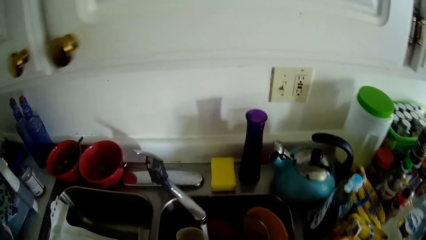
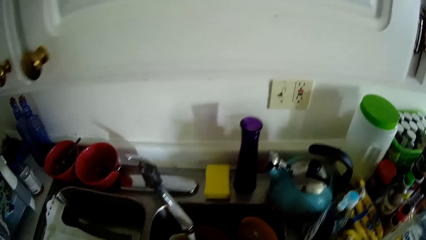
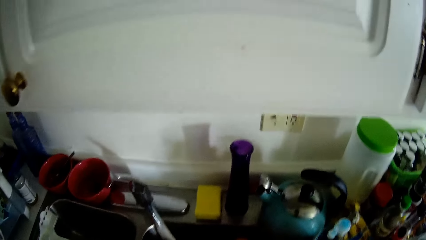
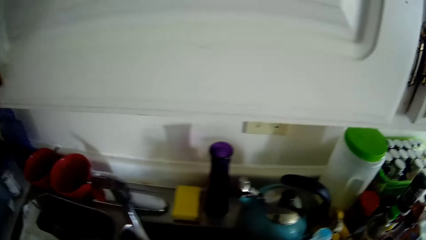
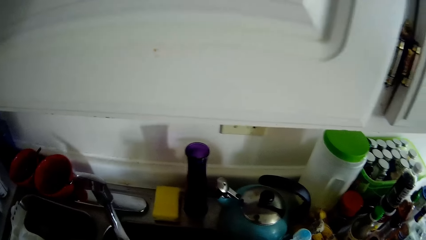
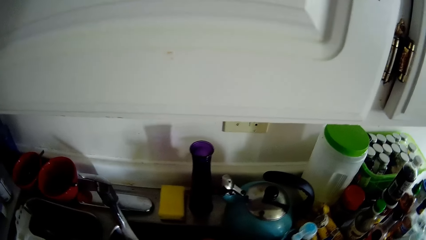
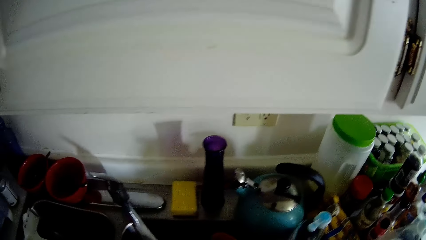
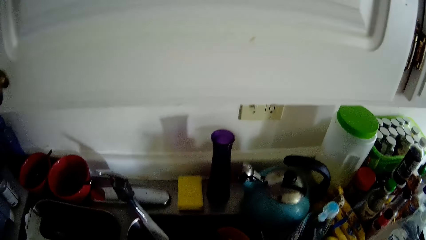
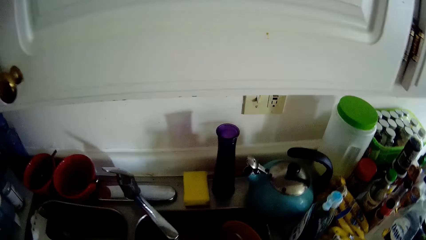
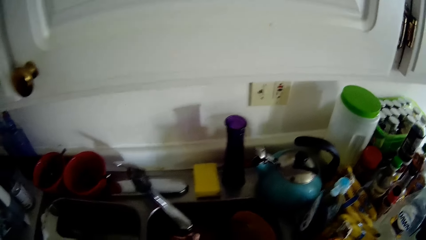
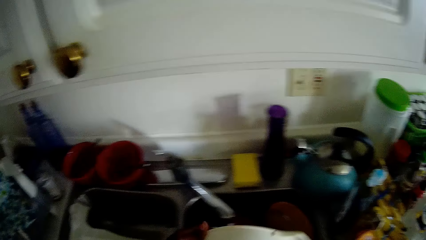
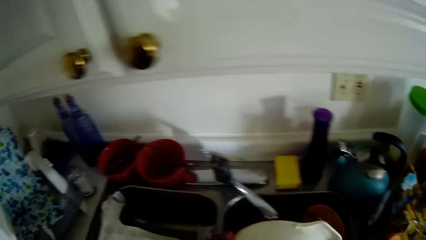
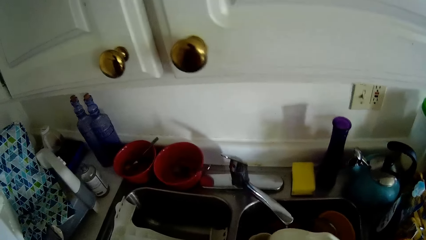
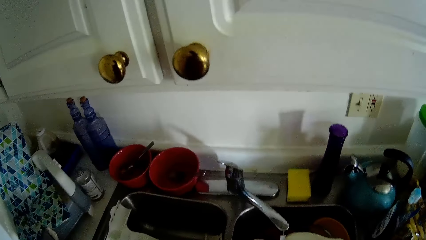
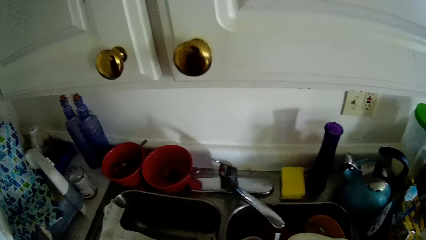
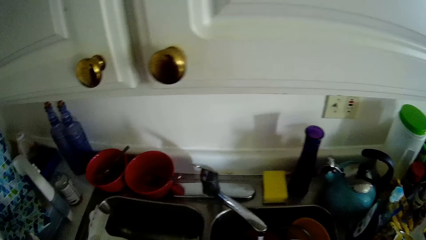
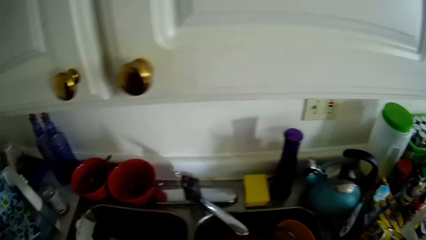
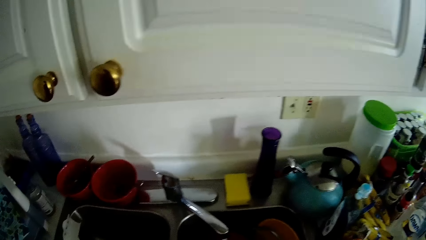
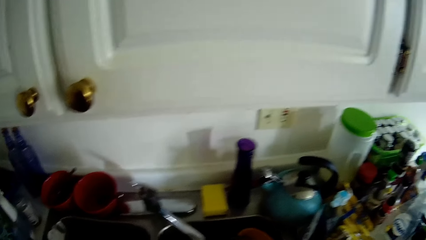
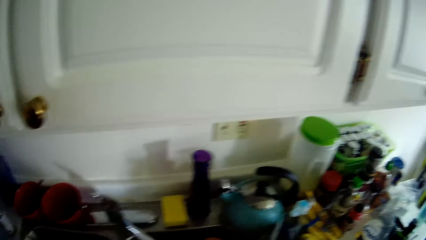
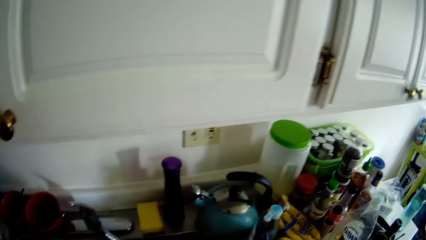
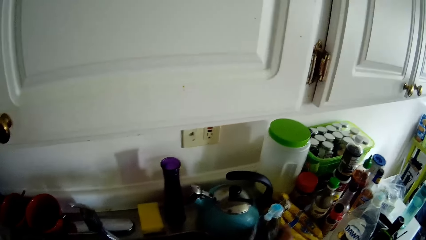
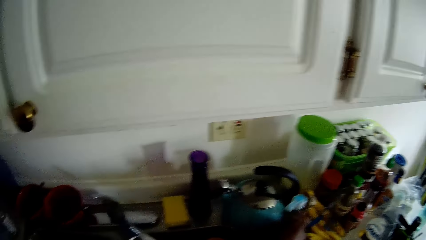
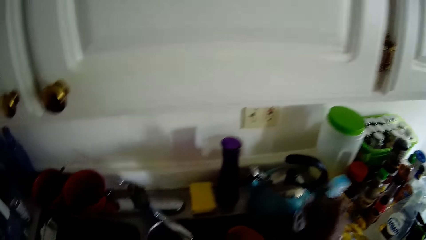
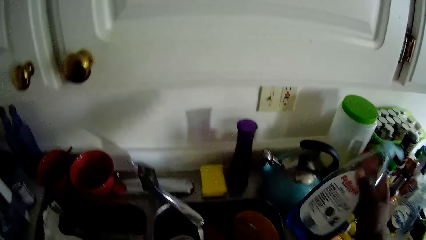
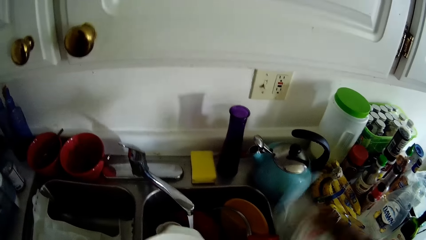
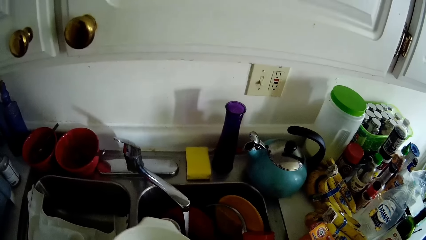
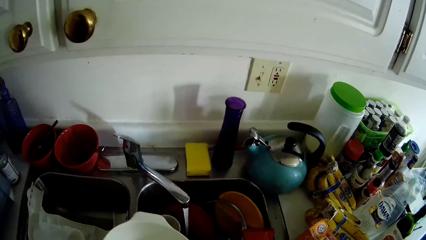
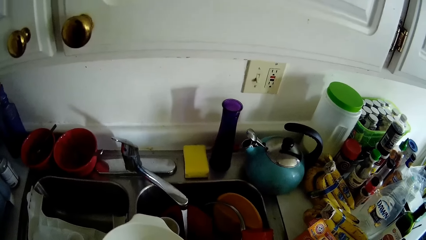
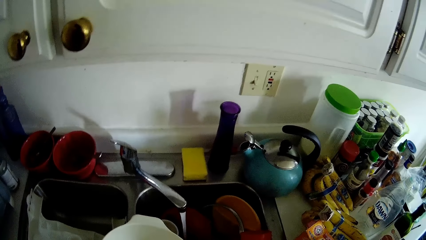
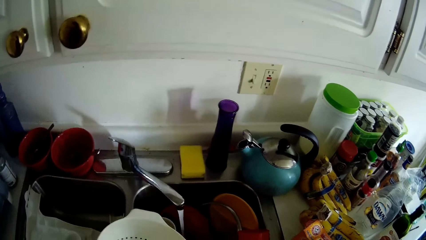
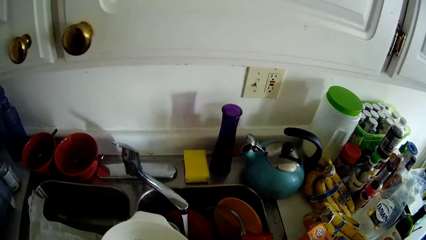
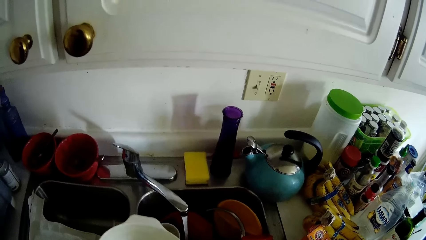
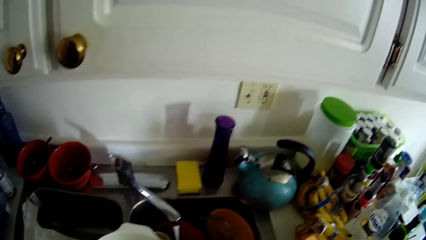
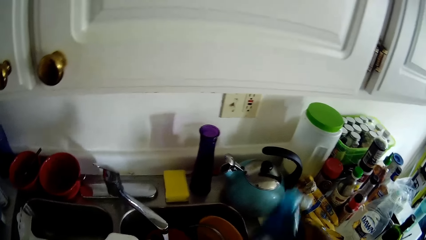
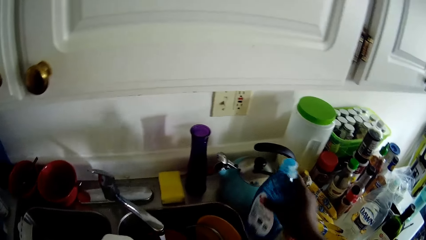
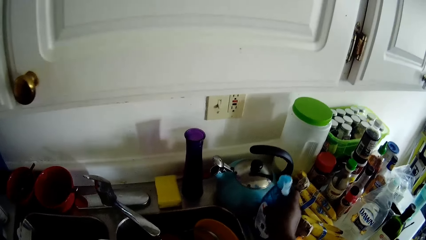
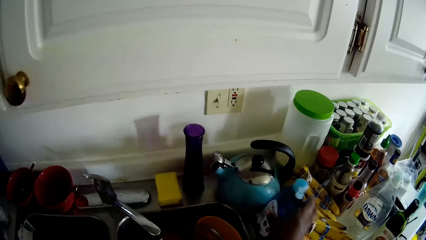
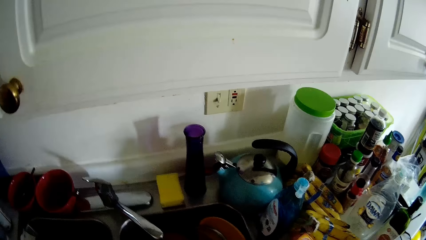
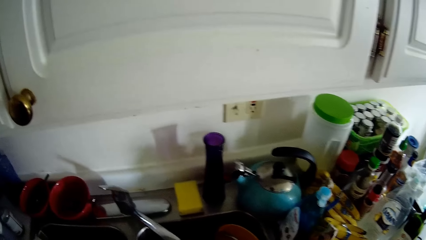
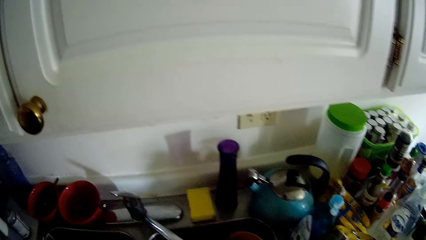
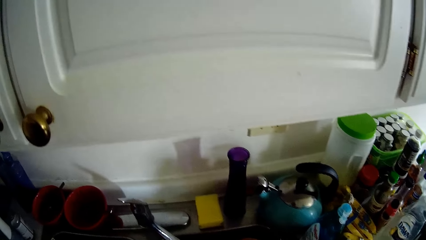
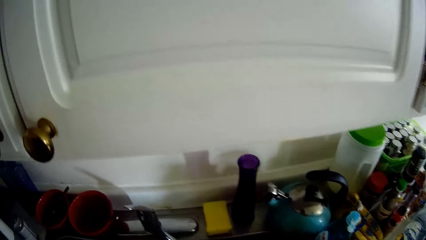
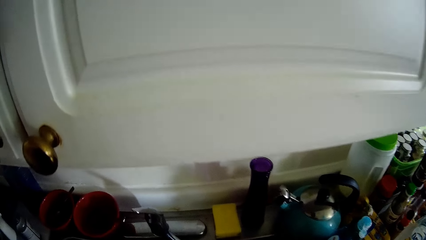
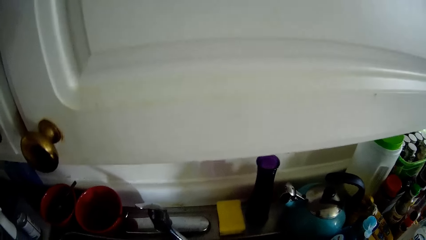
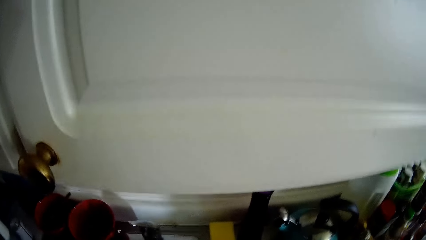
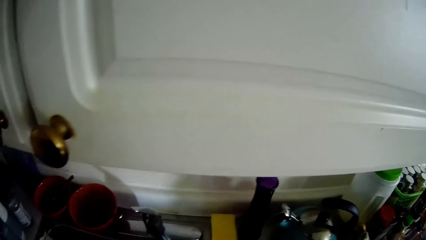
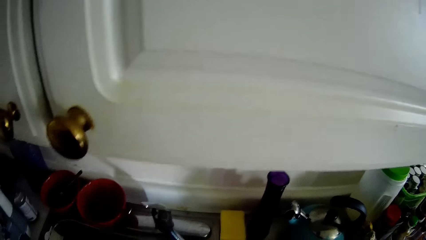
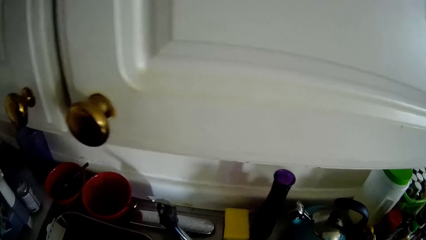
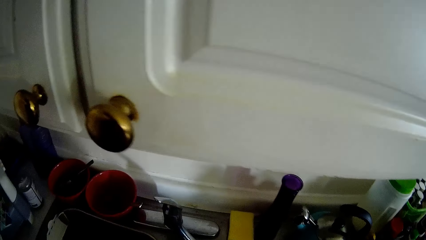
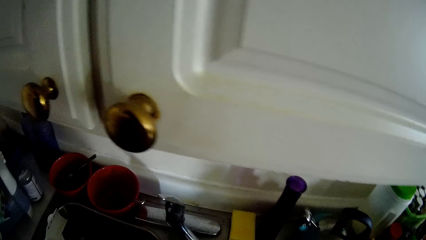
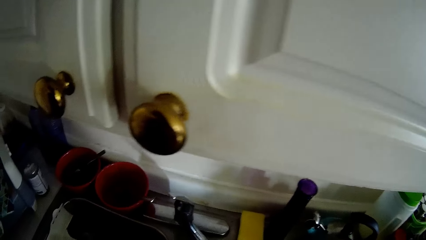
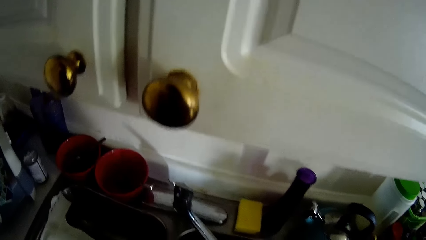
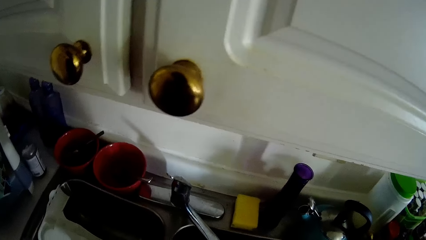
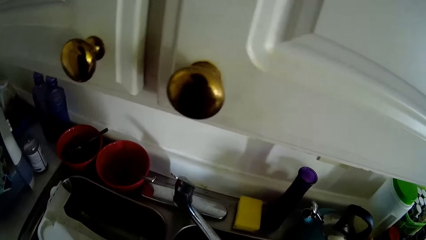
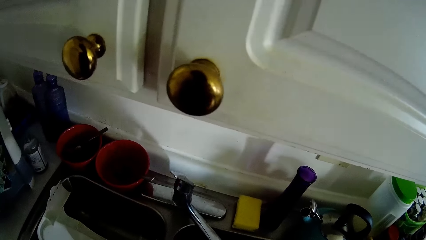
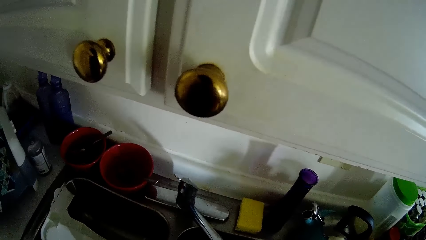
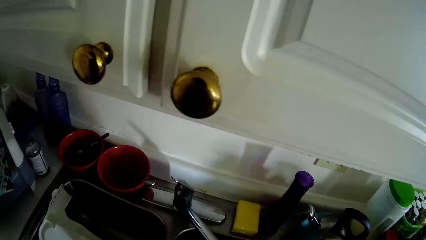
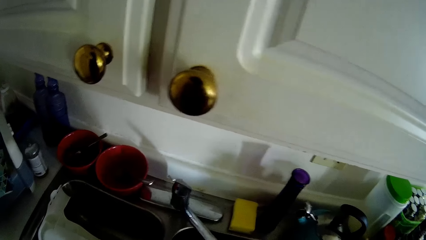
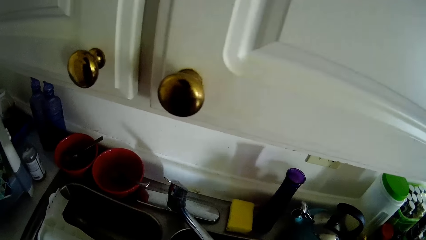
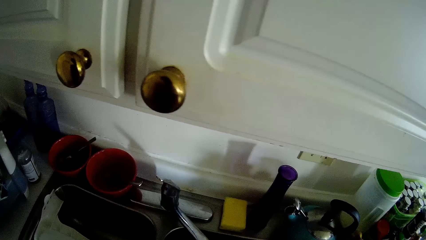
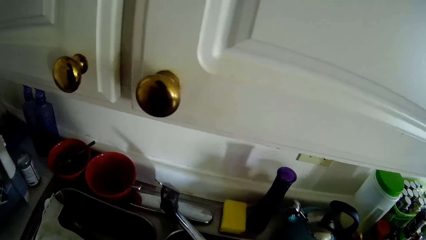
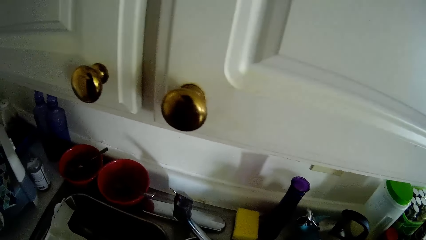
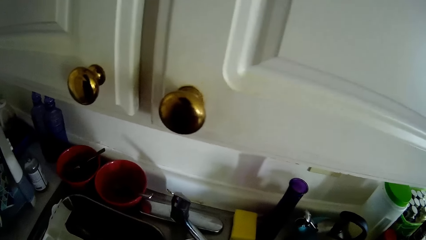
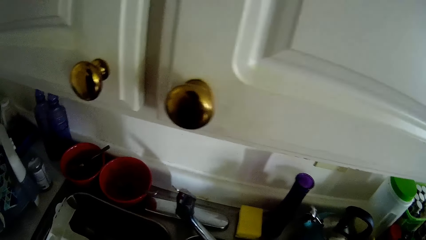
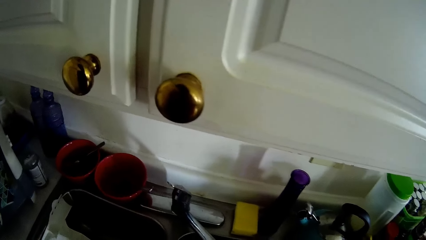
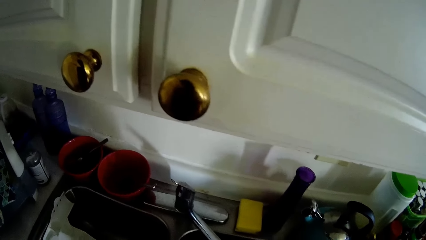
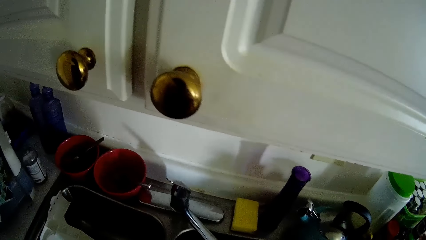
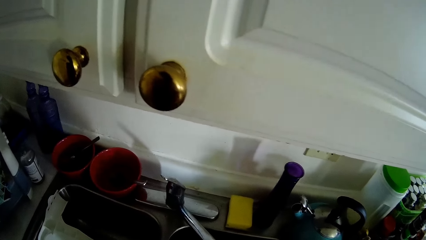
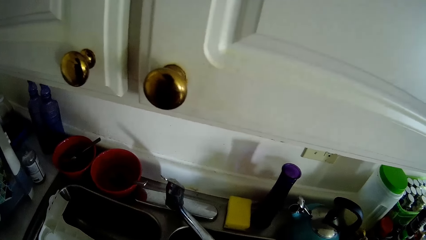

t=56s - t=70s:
The camera wearer holds a bowl in her left hand. She picks up a plastic strainer. She picks up a liquid soap from a kitchen counter with her right hand. She pours the soap on the strainer. She drops the liquid soap on the kitchen counter with her right hand. She washes the strainer.
